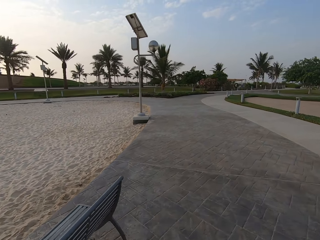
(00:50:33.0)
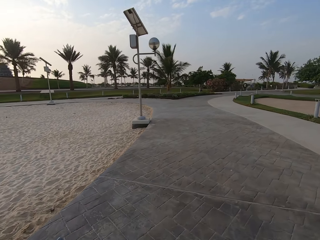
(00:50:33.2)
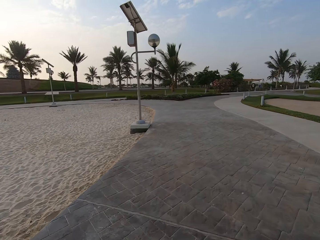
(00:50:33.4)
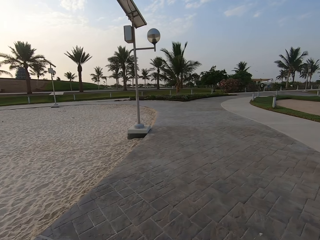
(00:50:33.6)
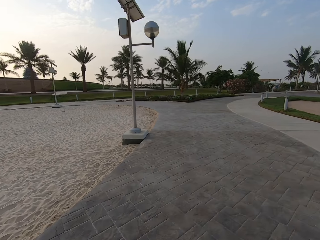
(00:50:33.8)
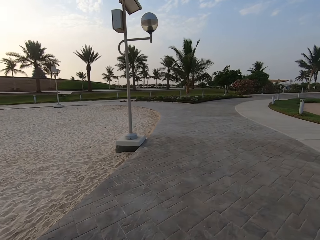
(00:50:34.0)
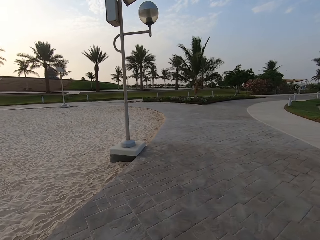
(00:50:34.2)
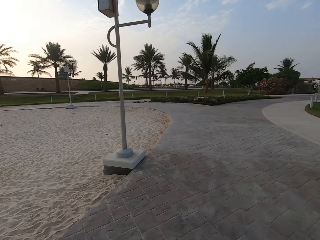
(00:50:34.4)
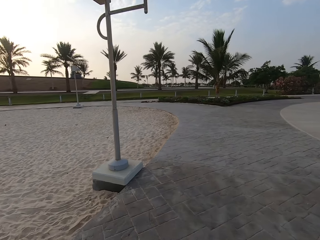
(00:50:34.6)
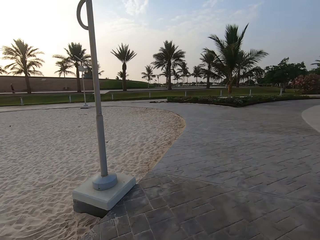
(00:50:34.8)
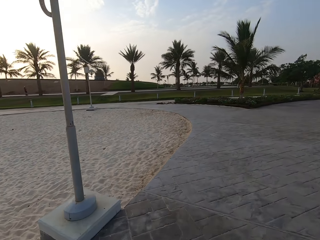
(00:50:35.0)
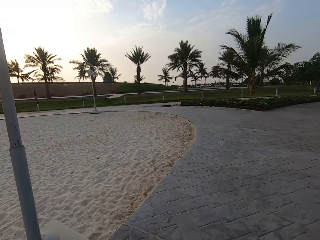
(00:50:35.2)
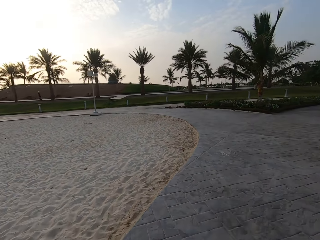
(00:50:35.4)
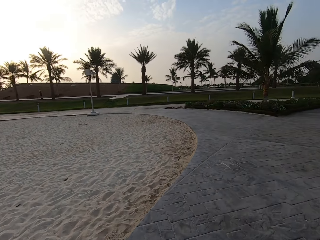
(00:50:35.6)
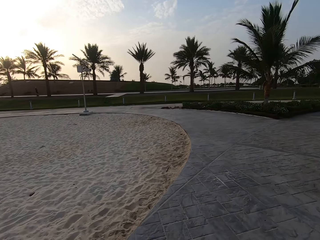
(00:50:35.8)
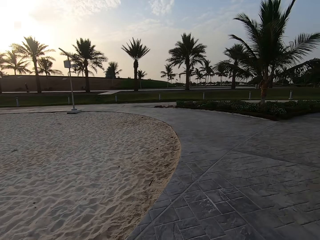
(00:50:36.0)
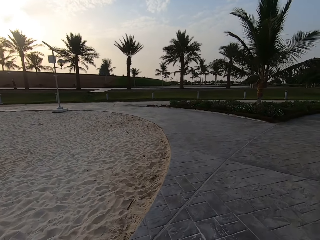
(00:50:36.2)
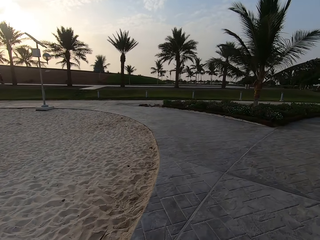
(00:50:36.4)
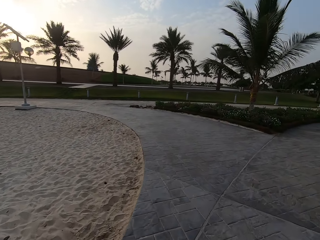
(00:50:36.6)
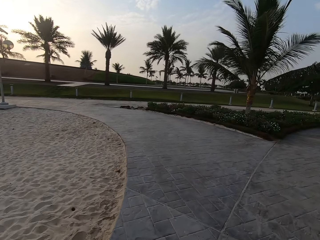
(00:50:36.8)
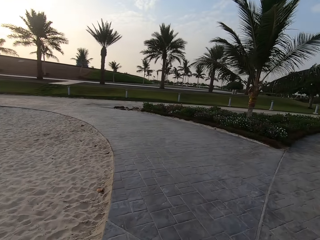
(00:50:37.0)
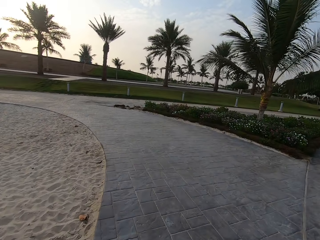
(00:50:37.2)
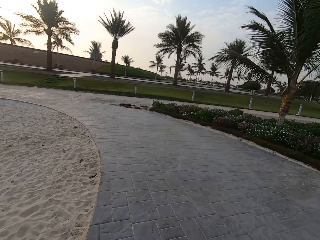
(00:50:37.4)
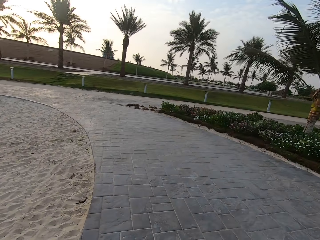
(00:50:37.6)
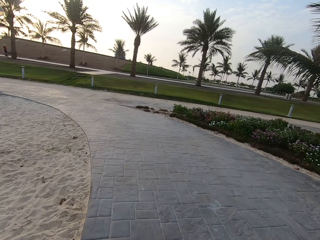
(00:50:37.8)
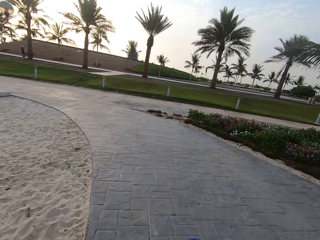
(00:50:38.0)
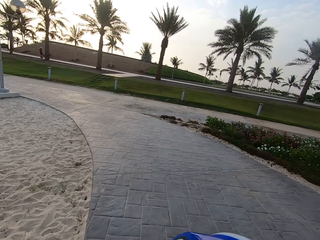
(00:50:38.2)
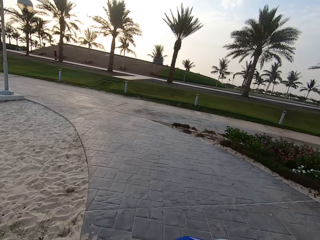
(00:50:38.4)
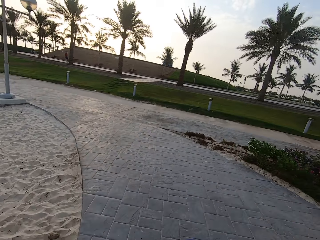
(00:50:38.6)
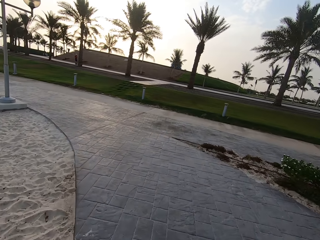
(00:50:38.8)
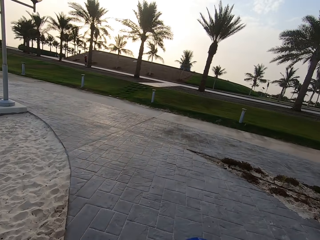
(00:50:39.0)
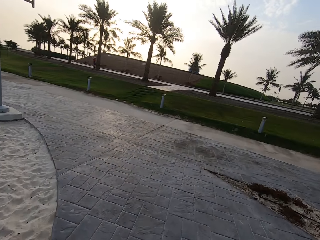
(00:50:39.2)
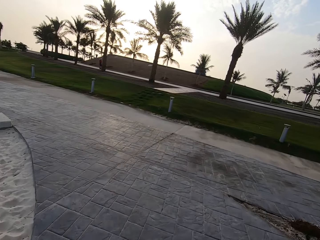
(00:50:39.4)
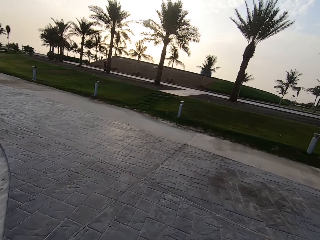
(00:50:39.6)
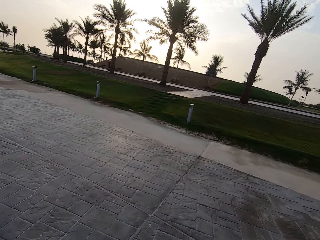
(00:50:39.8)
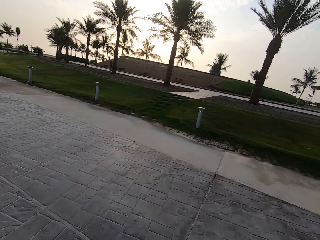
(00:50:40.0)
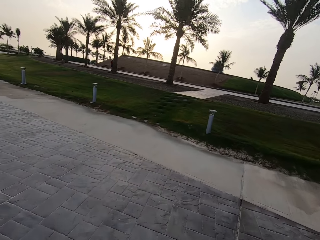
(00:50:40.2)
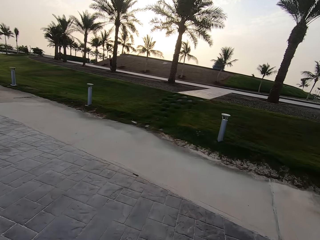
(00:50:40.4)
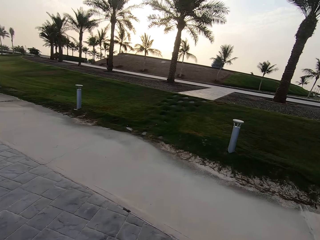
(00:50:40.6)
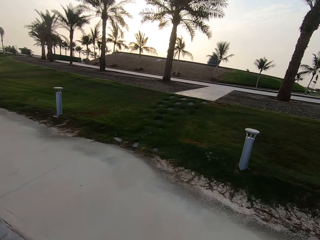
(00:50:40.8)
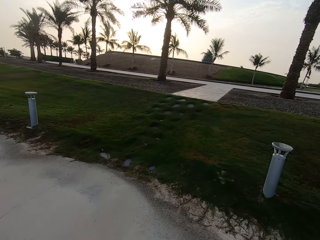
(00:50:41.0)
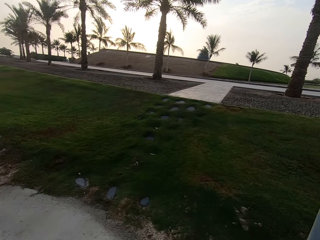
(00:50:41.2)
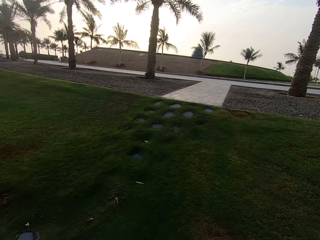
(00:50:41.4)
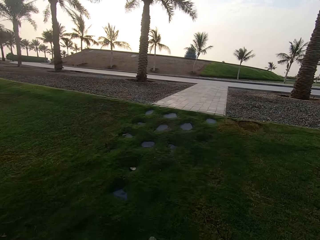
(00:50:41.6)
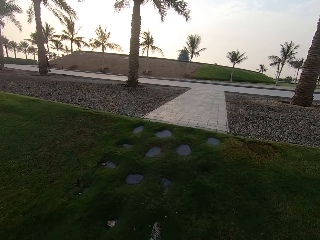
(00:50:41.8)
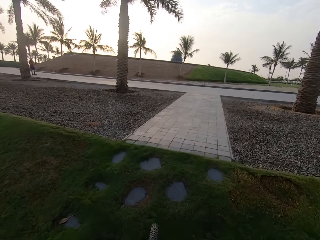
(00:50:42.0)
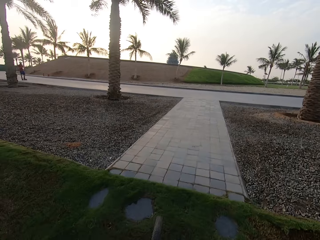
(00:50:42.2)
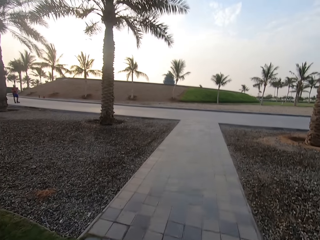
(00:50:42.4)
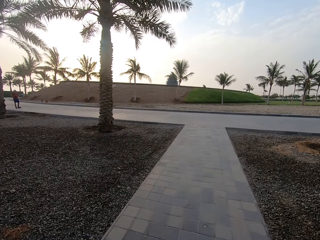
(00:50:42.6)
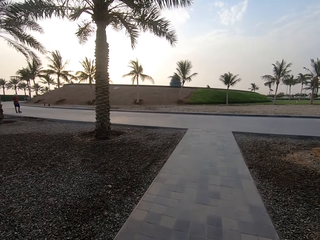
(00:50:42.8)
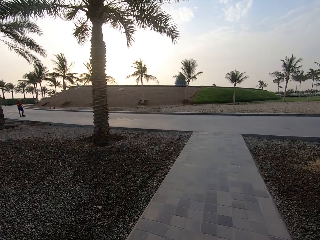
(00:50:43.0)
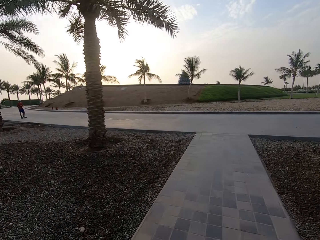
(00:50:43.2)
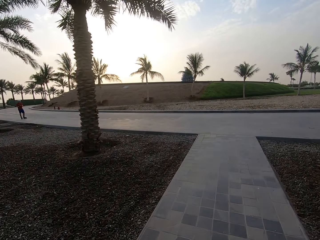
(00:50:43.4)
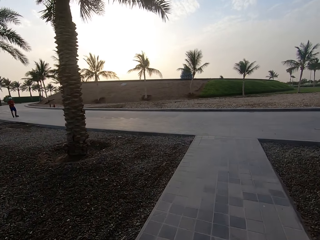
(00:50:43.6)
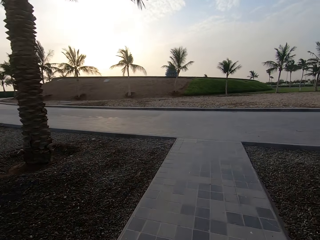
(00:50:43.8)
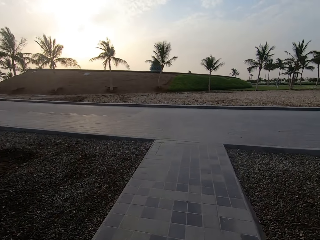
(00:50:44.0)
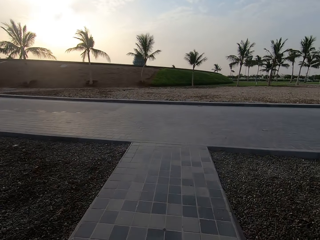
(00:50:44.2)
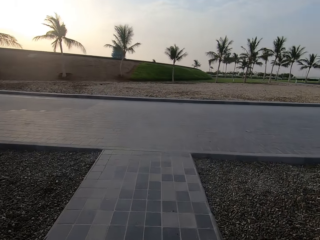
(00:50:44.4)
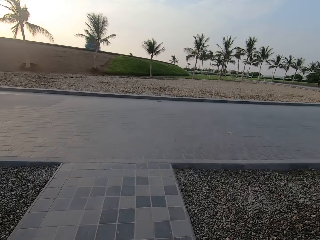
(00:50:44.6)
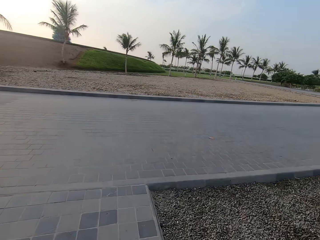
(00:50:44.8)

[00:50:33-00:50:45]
The camera wearer looks around the road.

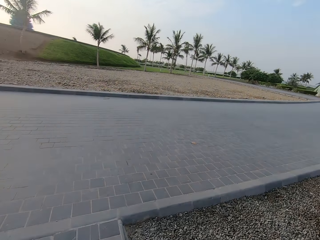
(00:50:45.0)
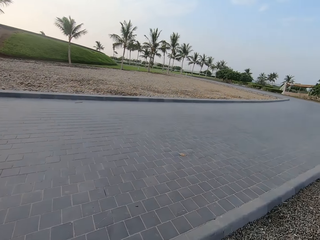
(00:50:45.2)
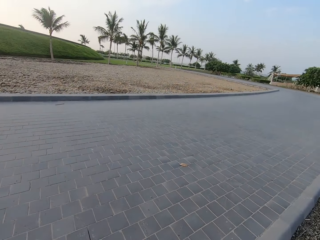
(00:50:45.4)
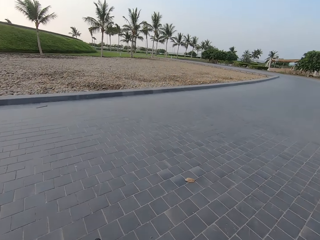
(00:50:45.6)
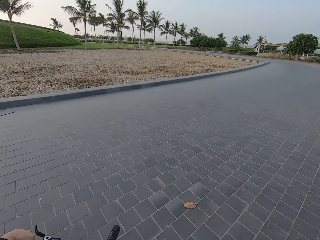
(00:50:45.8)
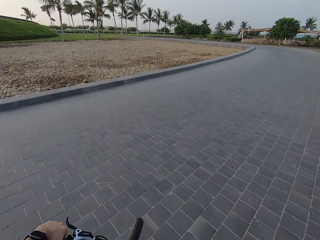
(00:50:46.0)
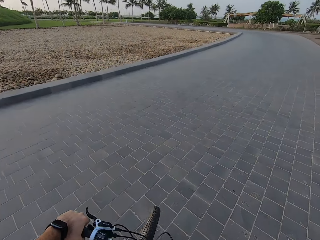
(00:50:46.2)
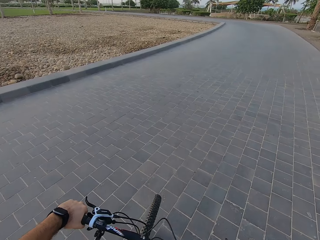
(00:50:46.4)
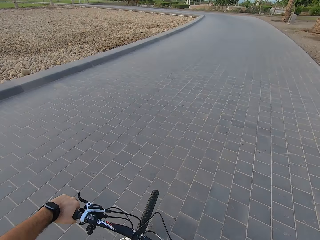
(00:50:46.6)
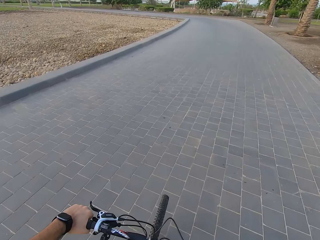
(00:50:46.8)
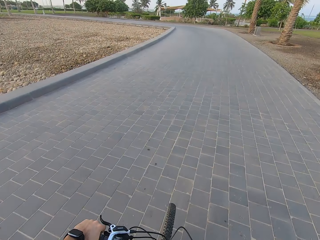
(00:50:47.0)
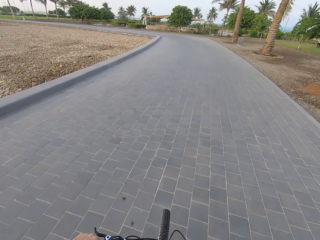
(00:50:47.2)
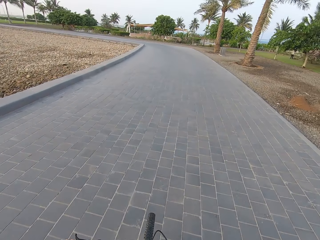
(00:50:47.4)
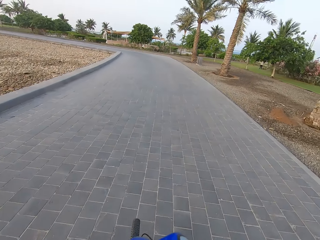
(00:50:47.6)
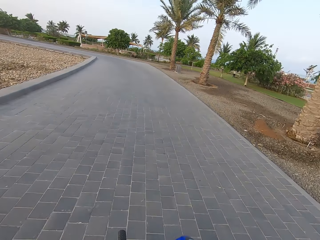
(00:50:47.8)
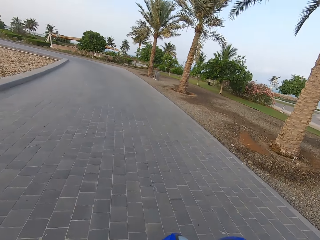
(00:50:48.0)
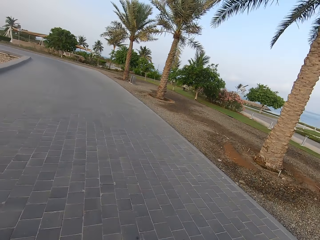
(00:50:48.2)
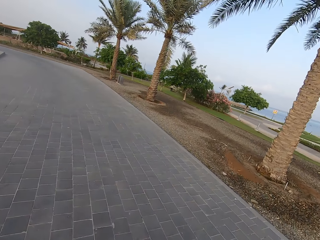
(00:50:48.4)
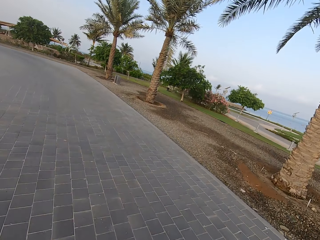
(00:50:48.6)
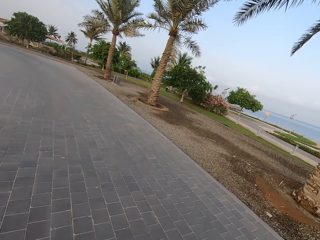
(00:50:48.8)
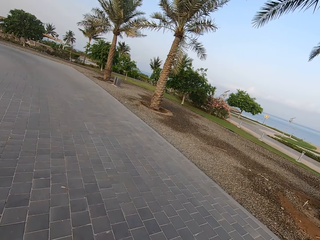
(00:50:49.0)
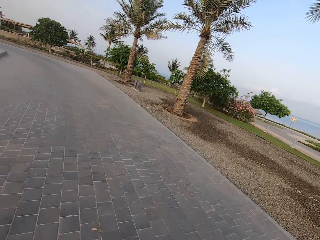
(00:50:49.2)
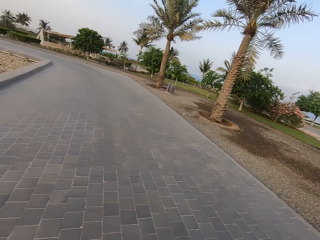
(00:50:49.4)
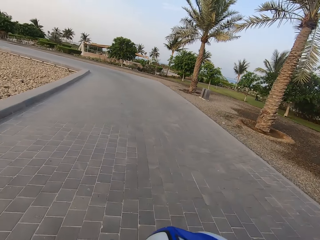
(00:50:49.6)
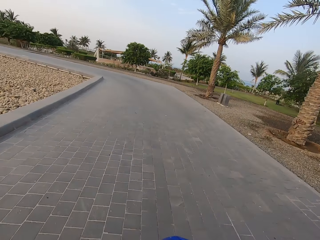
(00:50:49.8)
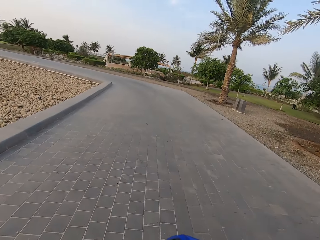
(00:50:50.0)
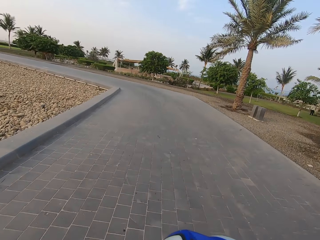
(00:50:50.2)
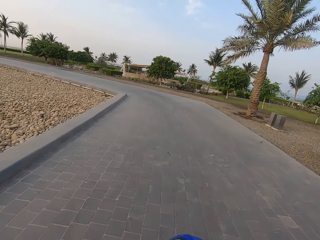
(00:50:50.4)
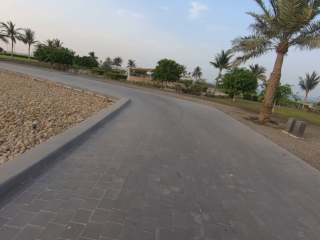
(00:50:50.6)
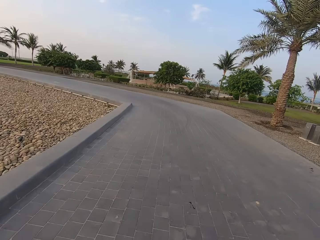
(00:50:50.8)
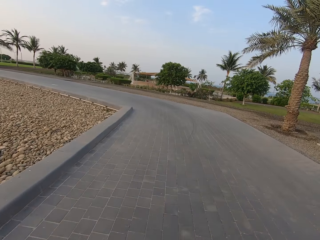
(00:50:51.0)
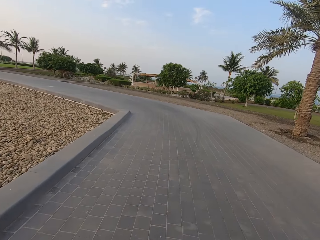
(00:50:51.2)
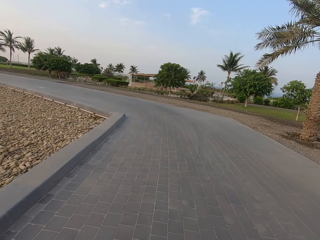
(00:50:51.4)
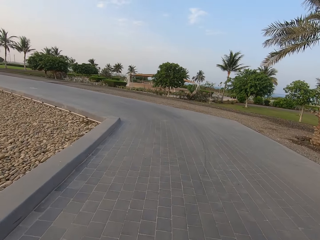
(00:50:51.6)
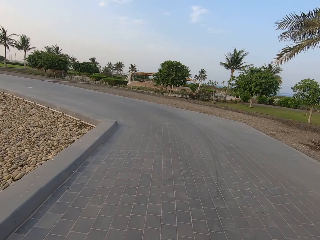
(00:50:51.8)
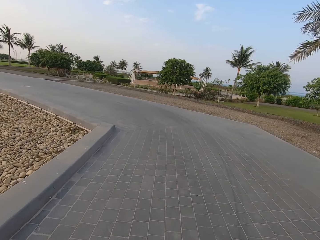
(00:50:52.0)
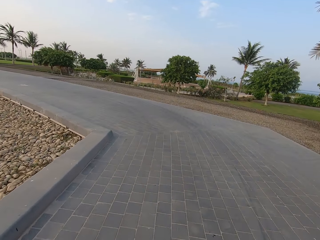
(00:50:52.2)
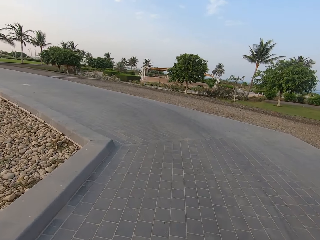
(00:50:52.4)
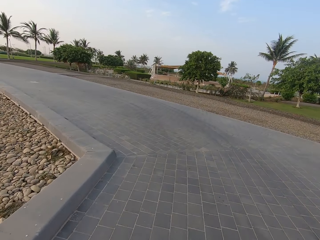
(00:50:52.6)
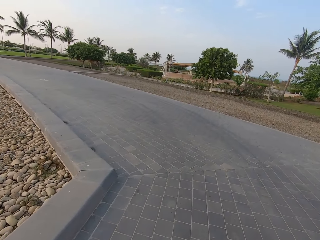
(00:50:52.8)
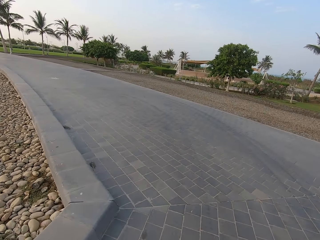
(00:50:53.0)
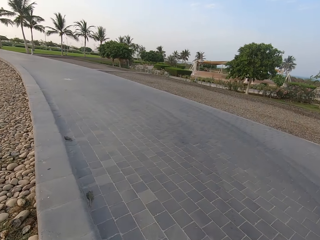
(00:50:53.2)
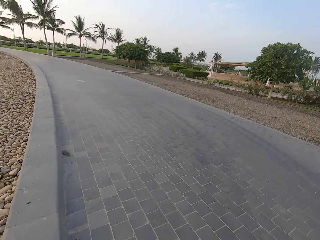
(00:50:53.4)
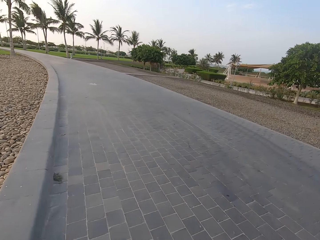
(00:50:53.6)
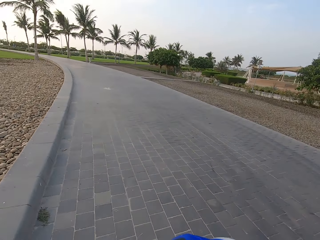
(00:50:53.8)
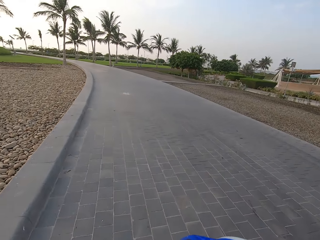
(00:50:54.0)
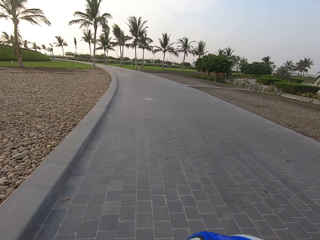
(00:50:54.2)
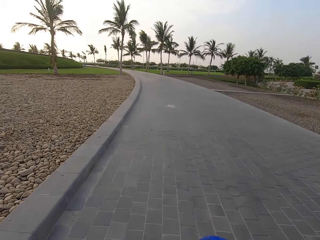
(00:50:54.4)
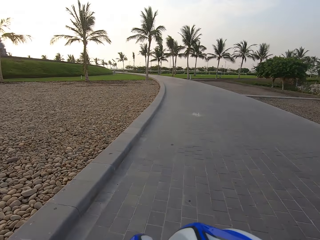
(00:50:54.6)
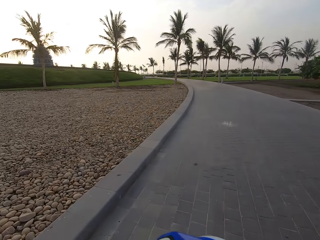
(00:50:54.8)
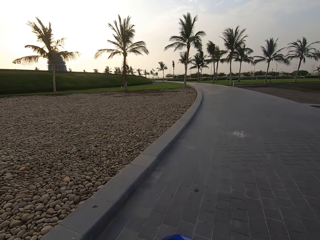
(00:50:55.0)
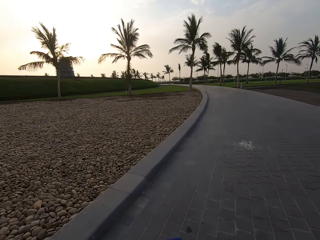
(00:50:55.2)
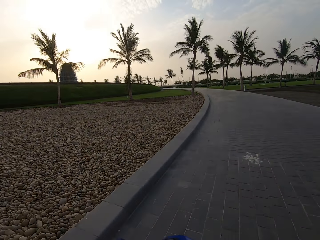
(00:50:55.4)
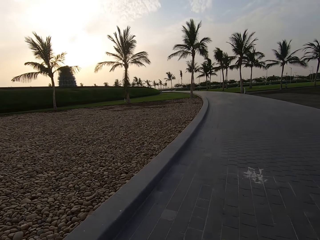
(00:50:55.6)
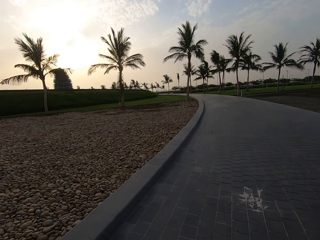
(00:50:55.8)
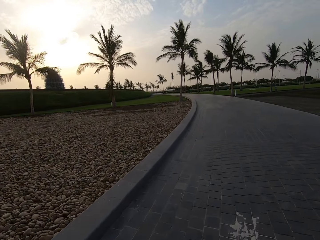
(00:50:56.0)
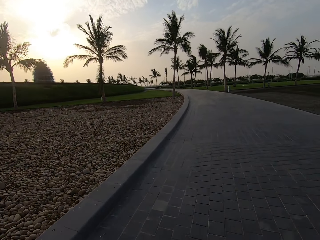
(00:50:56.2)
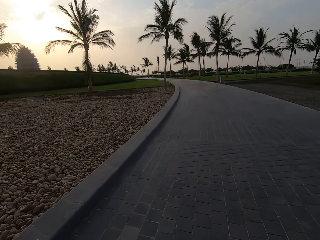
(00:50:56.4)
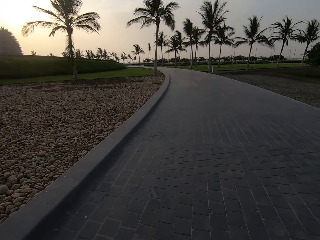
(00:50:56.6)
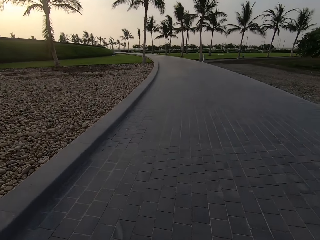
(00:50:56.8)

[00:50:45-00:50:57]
The camera wearer rides a bicycle. They look around the road. They ride the bicycle. They look around the road.
